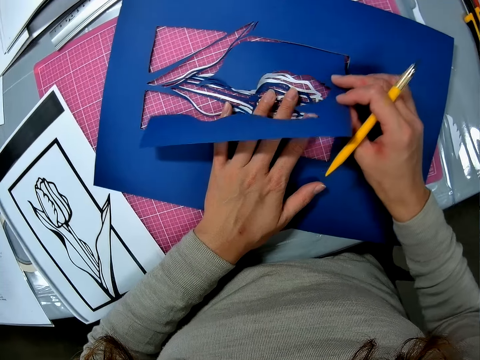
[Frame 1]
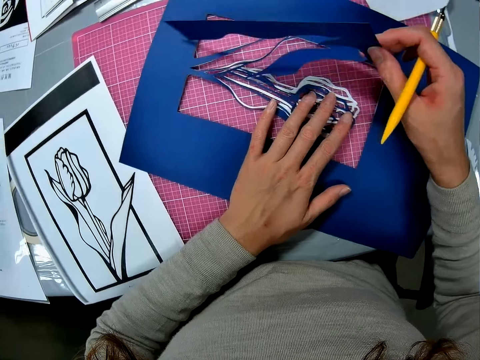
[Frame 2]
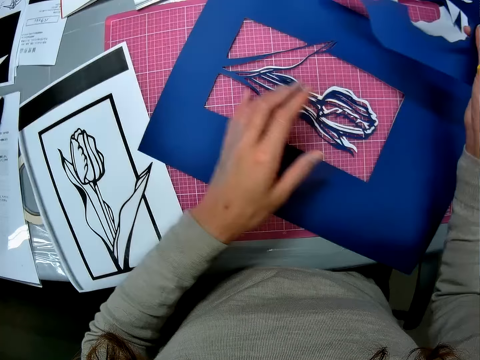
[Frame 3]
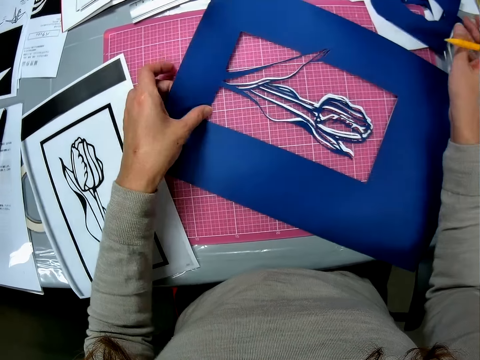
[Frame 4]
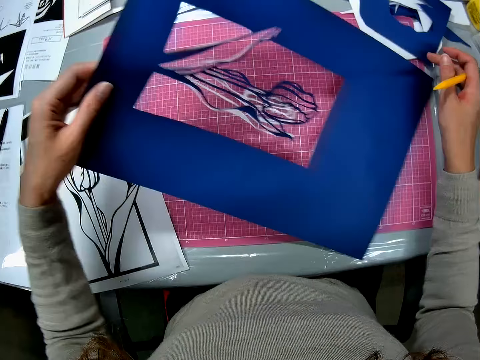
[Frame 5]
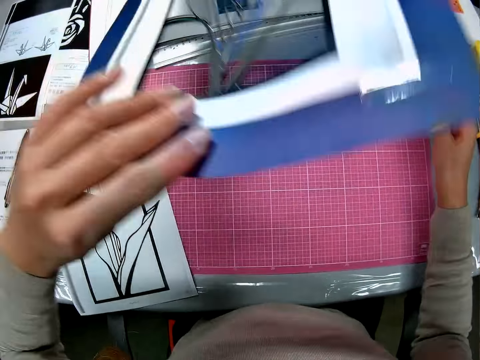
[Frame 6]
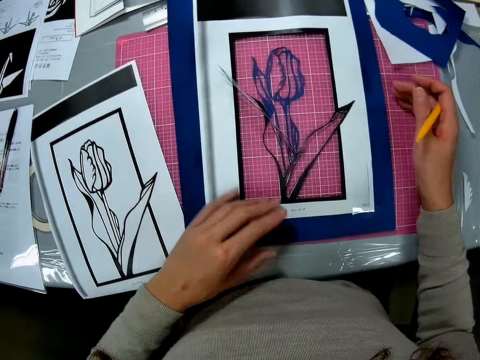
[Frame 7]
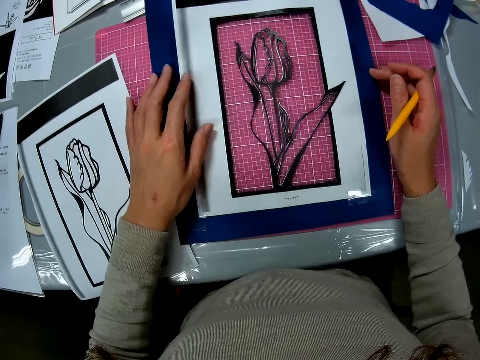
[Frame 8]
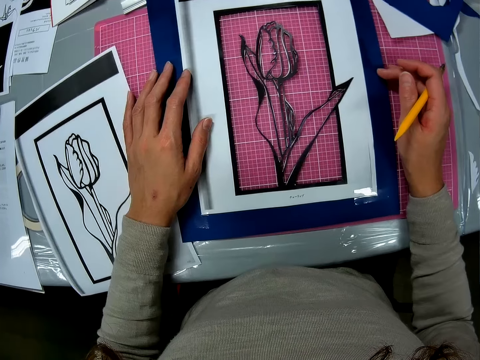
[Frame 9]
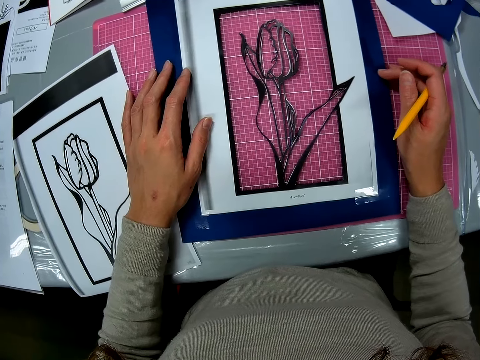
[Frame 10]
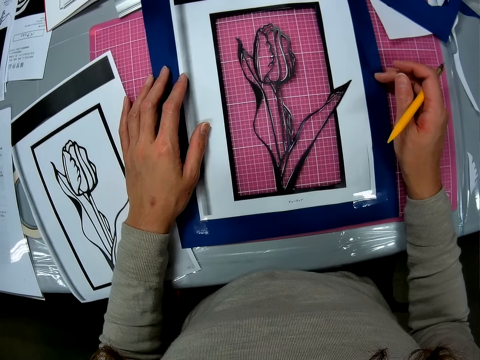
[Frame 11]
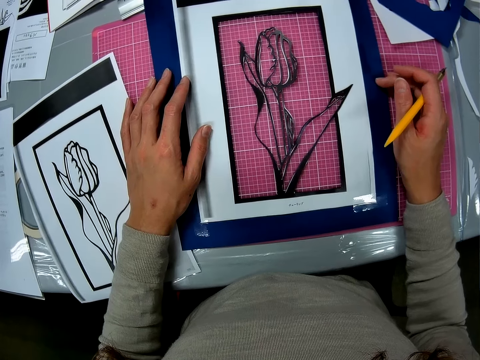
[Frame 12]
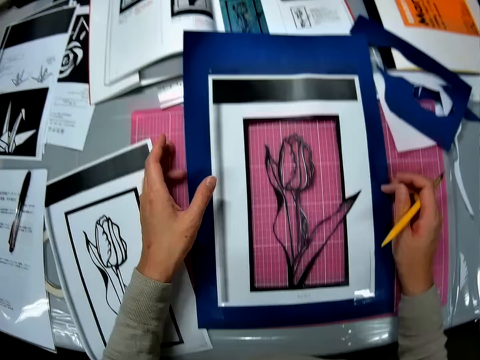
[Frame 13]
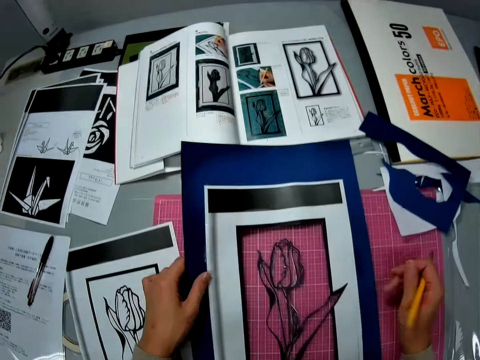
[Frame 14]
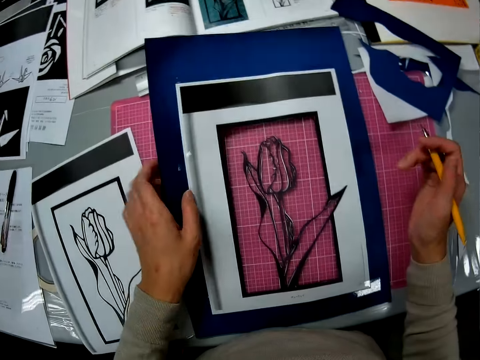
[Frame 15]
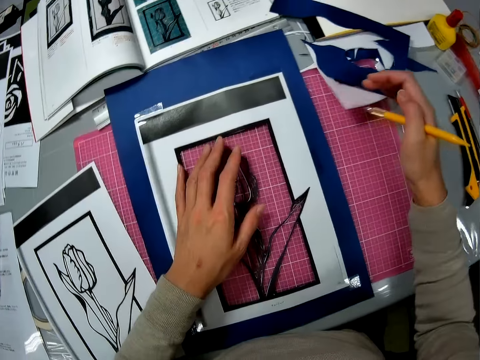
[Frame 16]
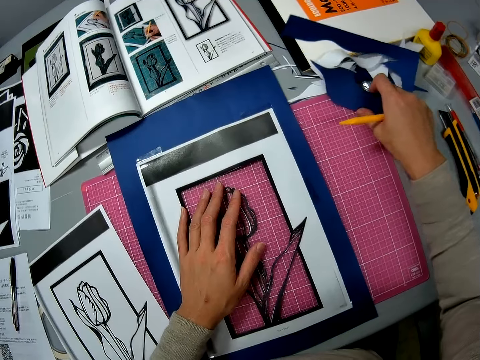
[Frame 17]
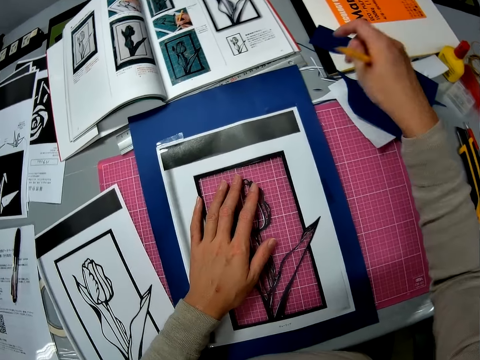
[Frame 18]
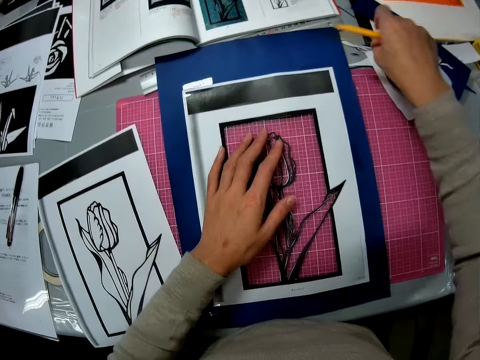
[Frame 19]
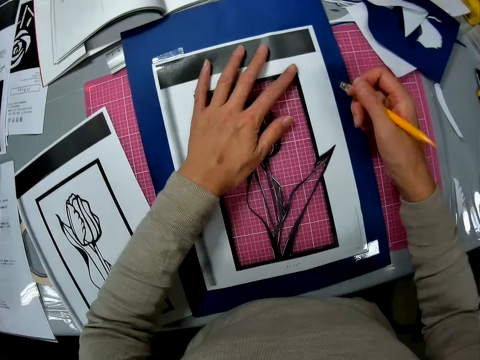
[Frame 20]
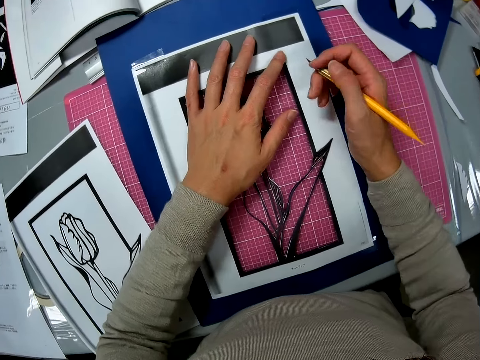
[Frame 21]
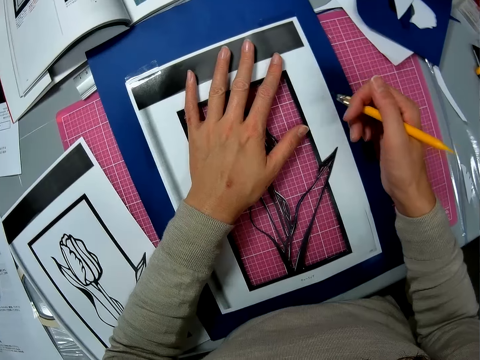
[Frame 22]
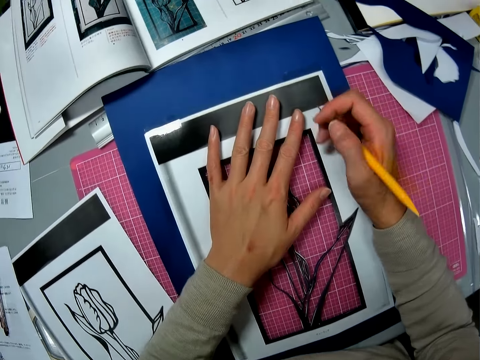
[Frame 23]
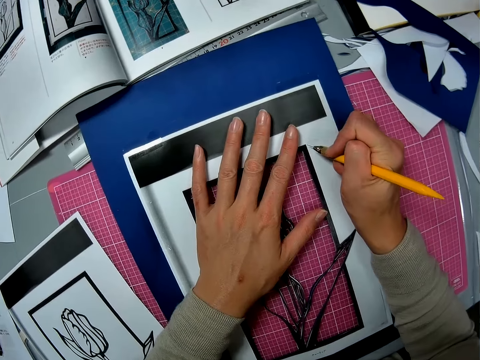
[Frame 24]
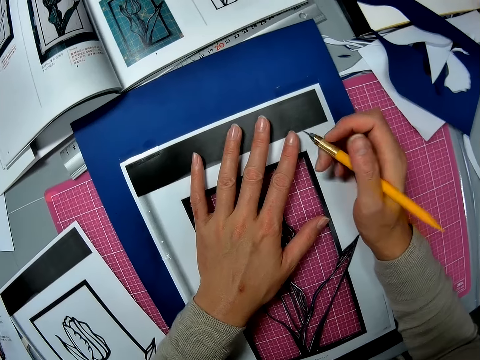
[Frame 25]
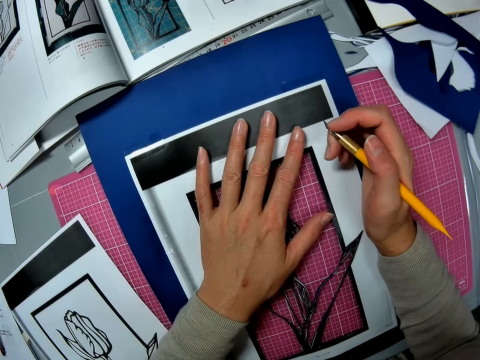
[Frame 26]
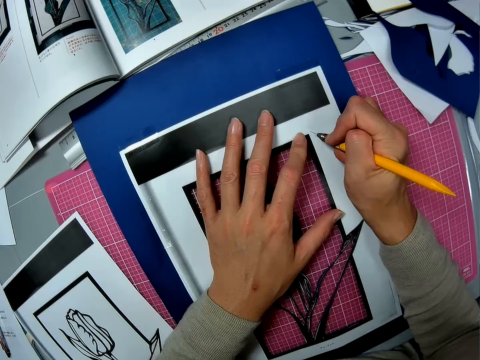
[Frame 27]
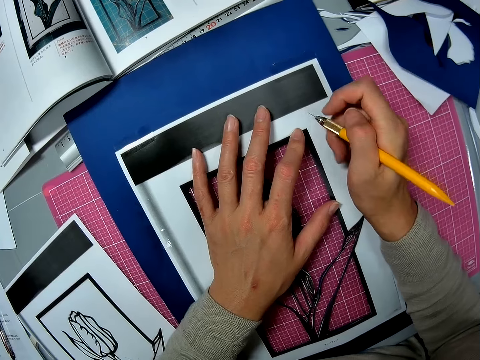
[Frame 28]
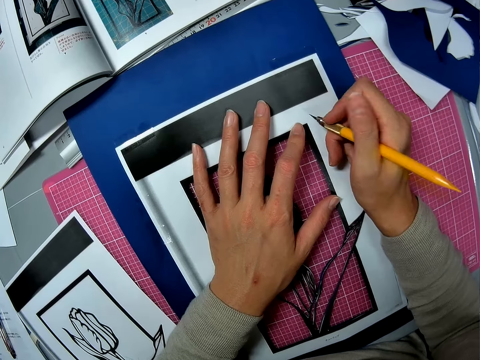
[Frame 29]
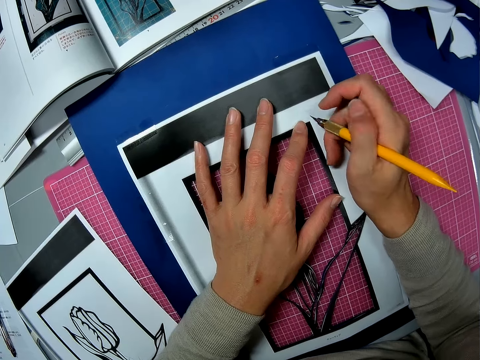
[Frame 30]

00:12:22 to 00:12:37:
The camera wearer puts the paper on the cutting mat. They flip the paper. They put the paper on the cutting mat. They adjust the paper. They lift the paper. They put the paper on the cutting mat. They push the paper aside. They hold the paper. They cut the paper.

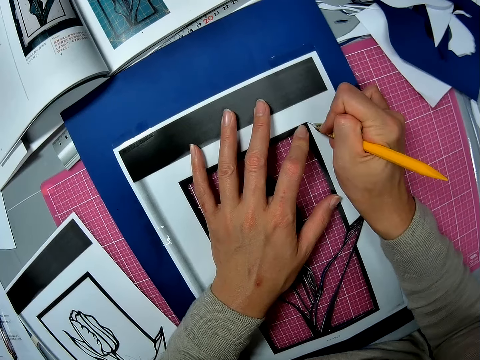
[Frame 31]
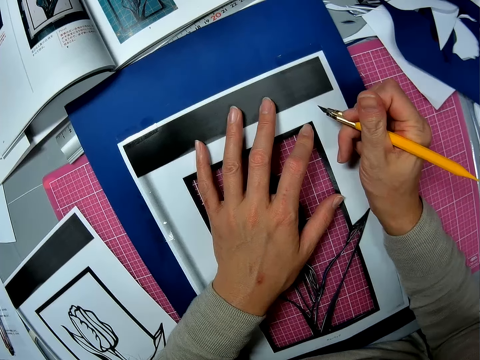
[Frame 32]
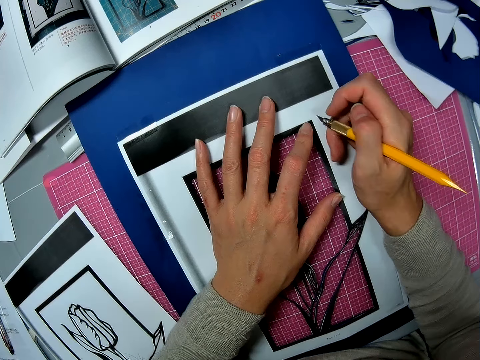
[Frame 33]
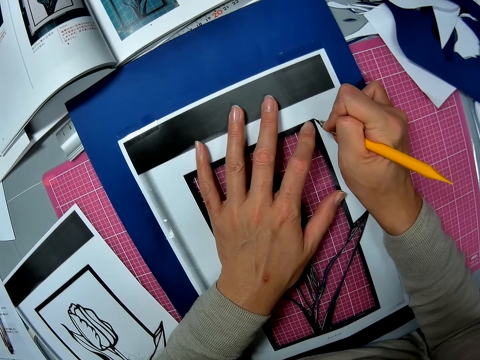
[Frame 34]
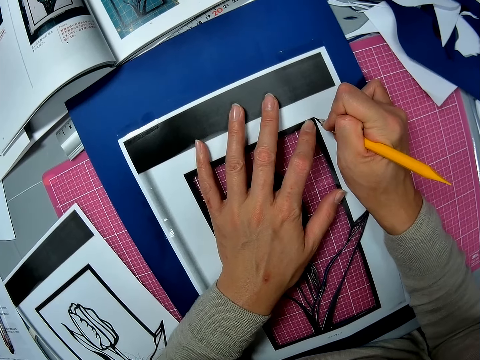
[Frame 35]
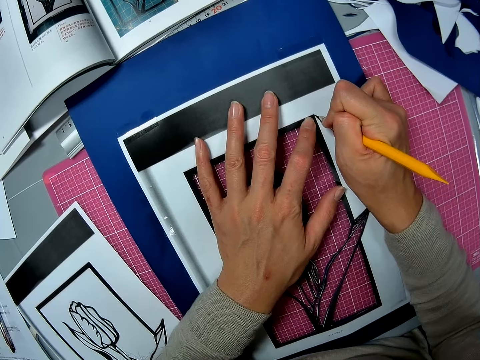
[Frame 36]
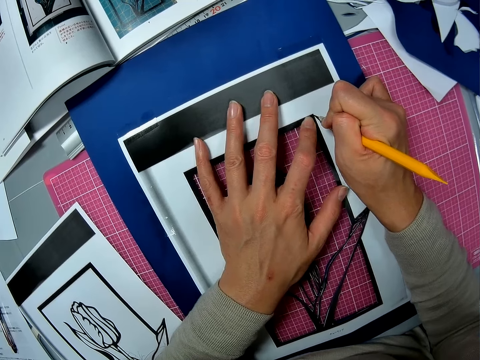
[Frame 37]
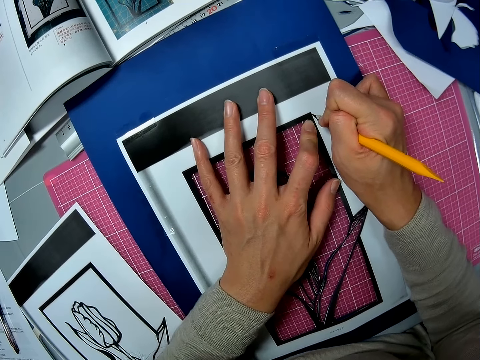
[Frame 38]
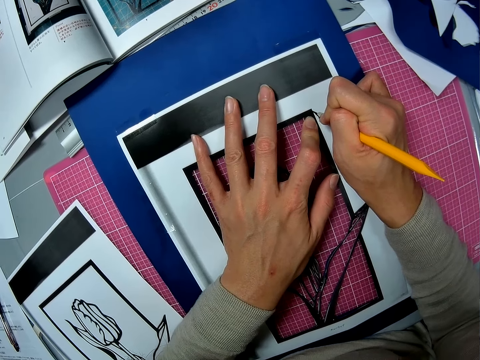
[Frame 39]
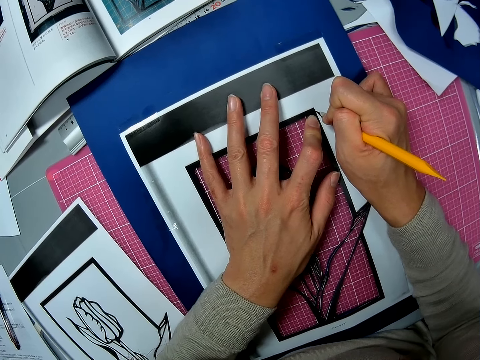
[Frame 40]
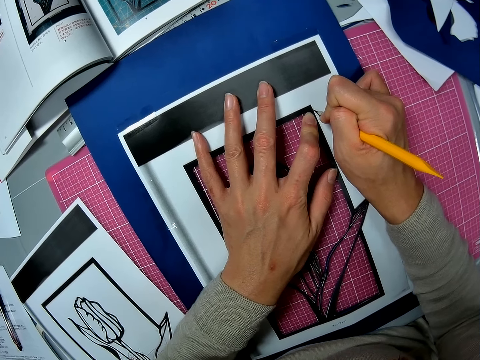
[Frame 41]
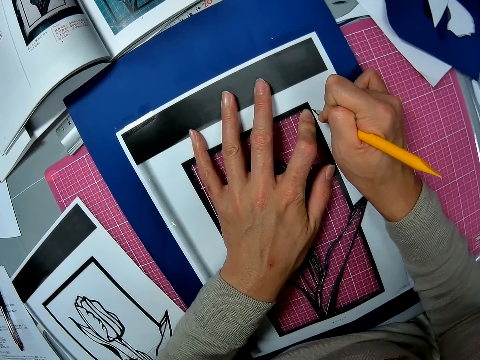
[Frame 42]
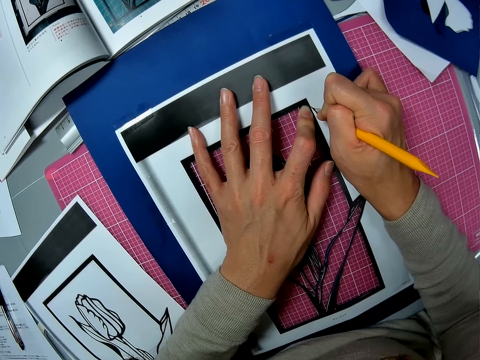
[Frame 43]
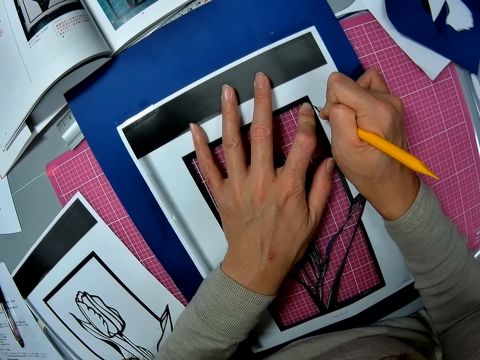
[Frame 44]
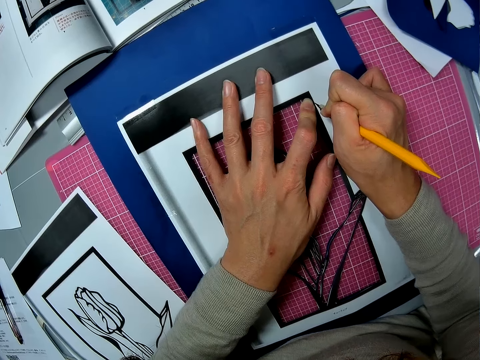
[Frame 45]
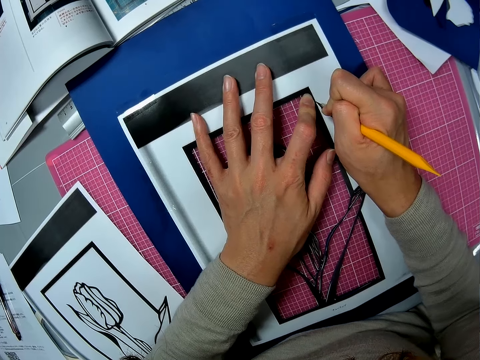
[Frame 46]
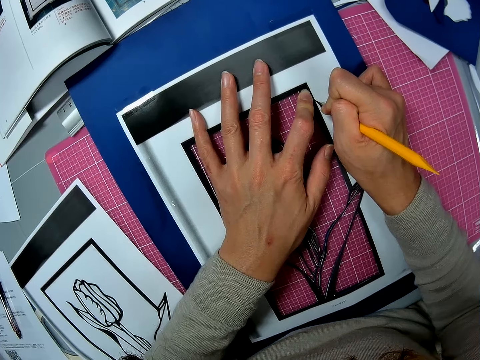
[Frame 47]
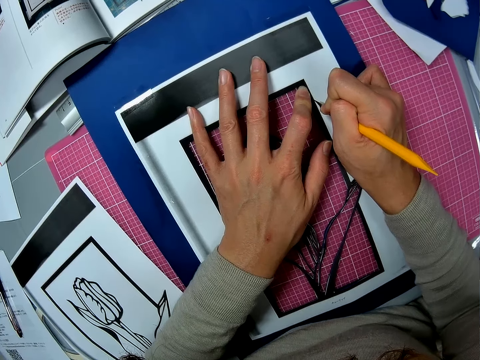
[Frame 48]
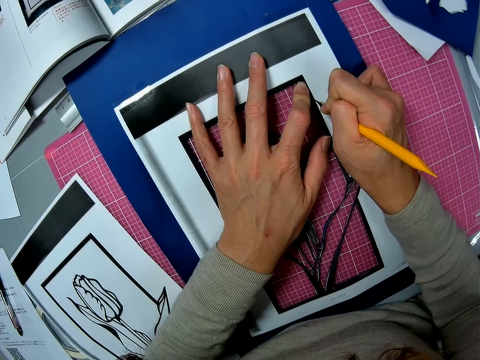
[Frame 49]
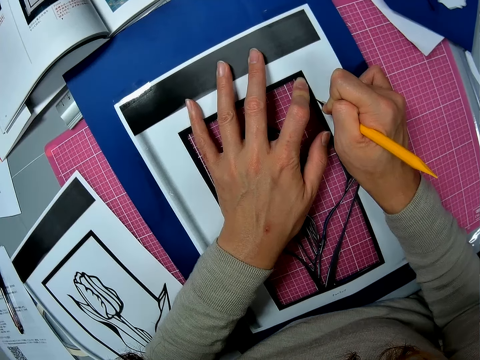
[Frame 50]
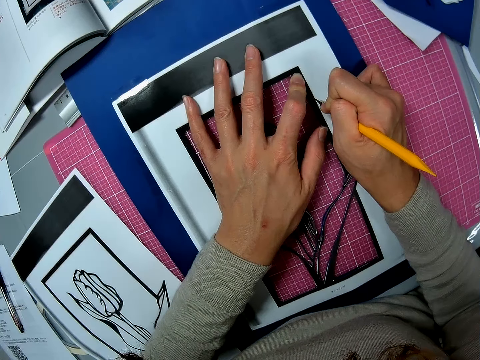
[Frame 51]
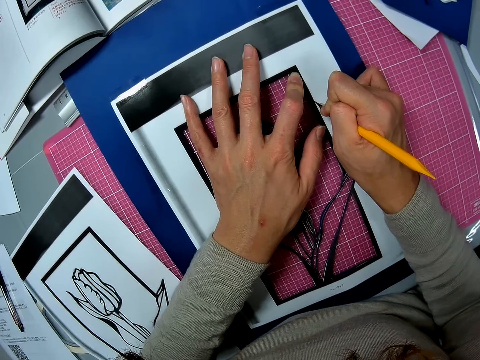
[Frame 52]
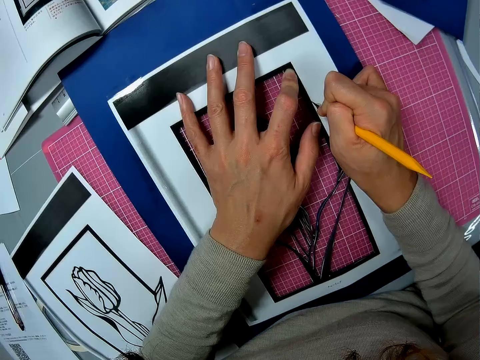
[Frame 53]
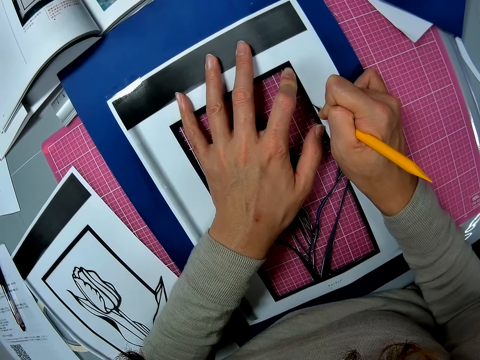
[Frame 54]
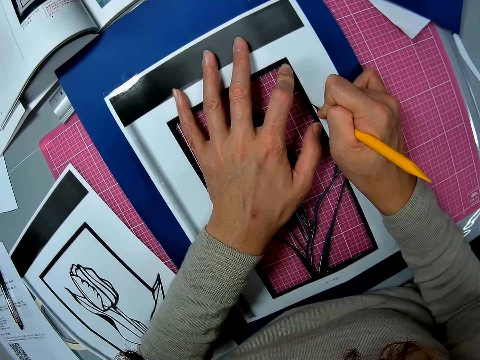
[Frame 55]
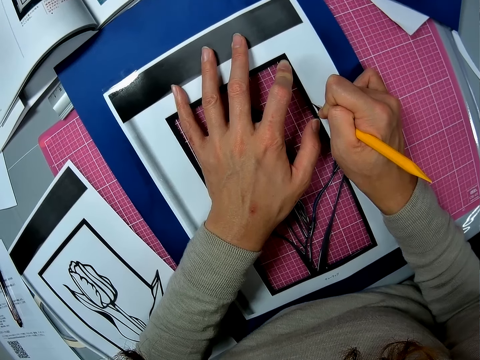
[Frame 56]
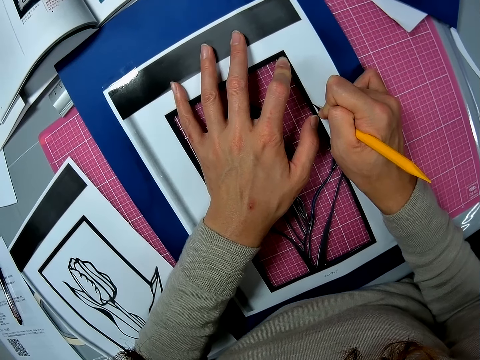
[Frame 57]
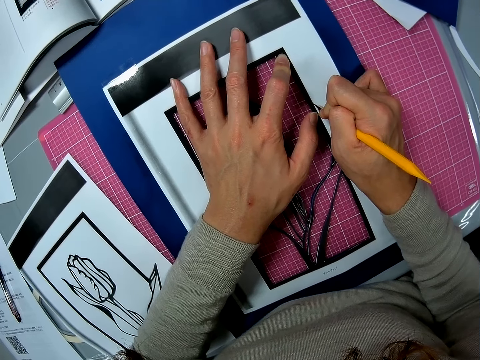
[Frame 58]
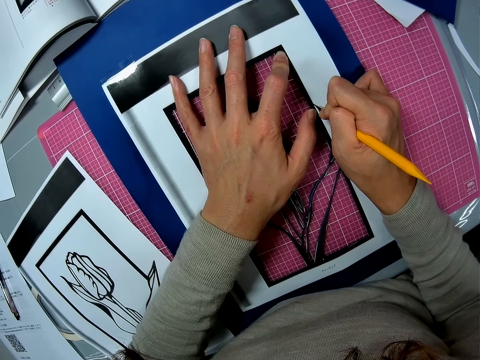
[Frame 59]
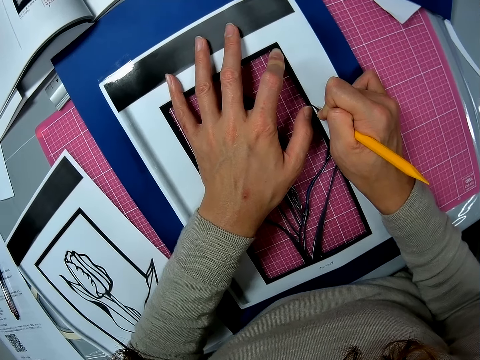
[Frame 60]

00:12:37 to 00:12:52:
The camera wearer cuts the paper with a craft knife.
